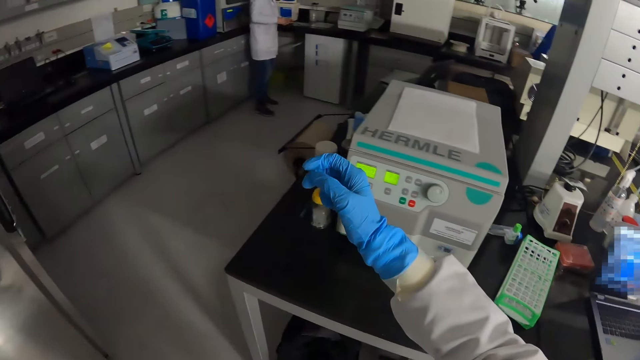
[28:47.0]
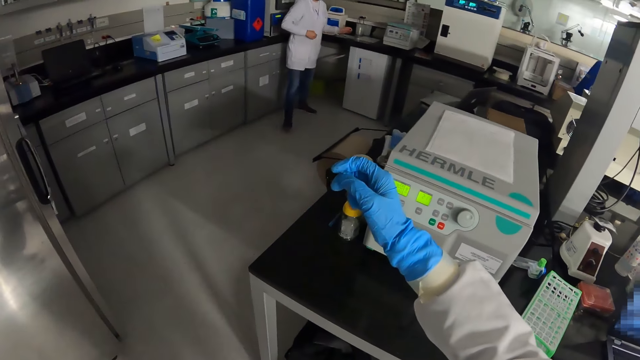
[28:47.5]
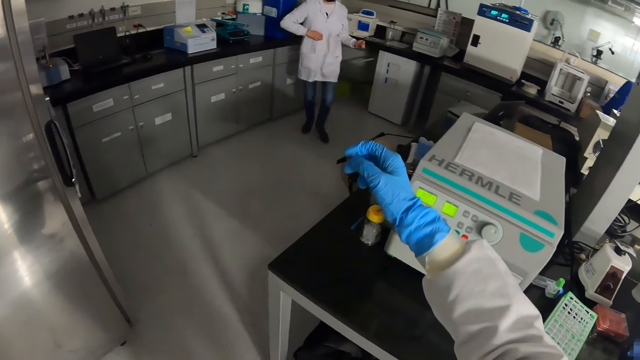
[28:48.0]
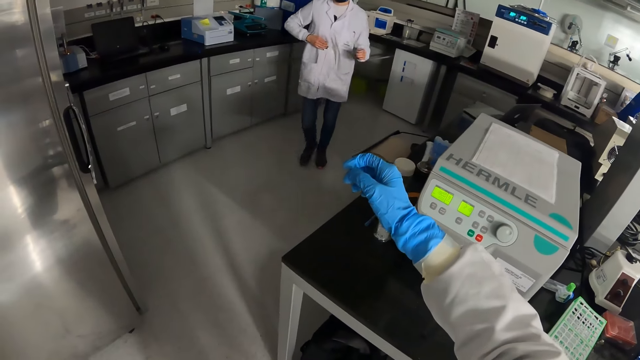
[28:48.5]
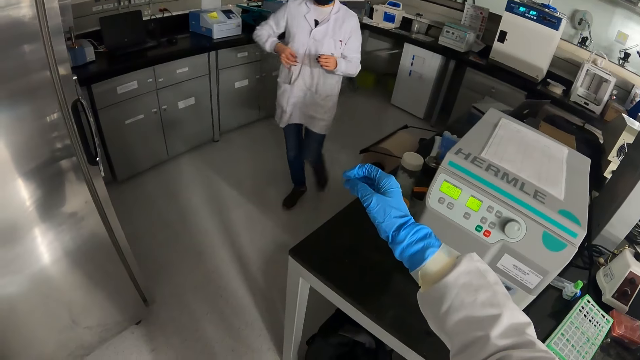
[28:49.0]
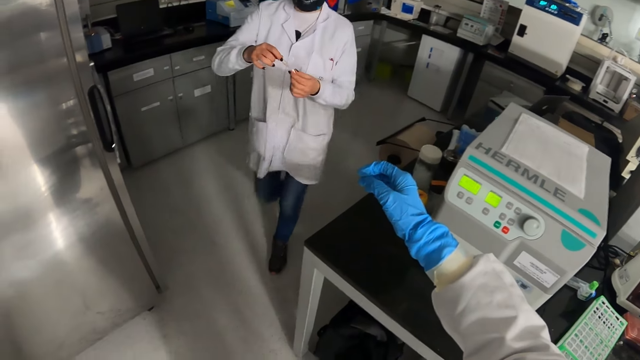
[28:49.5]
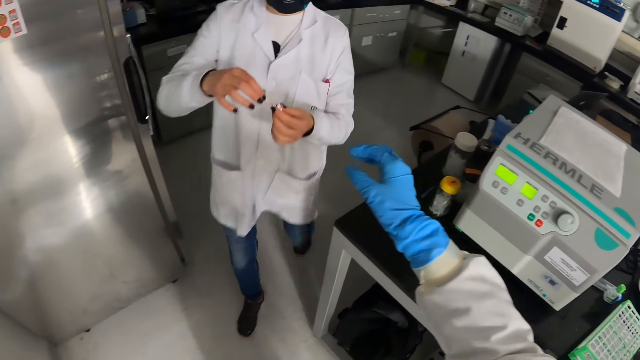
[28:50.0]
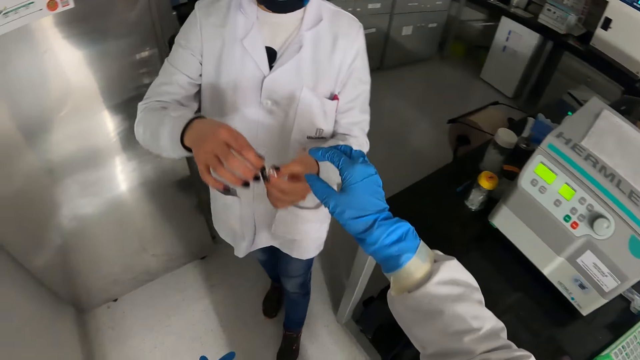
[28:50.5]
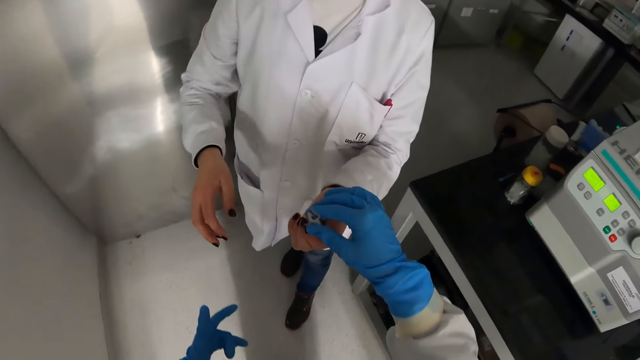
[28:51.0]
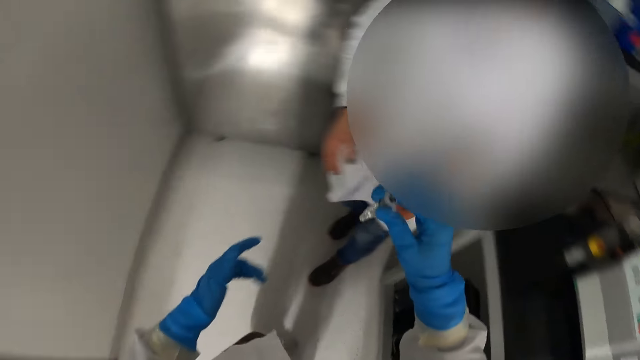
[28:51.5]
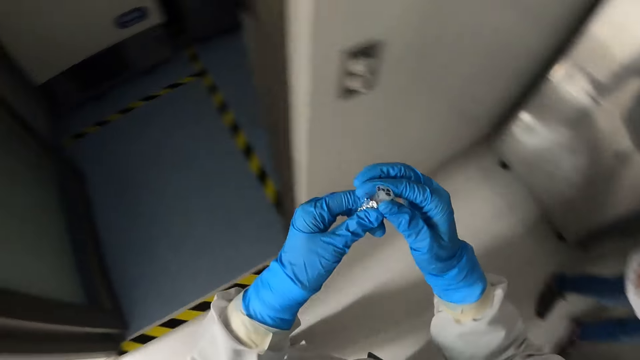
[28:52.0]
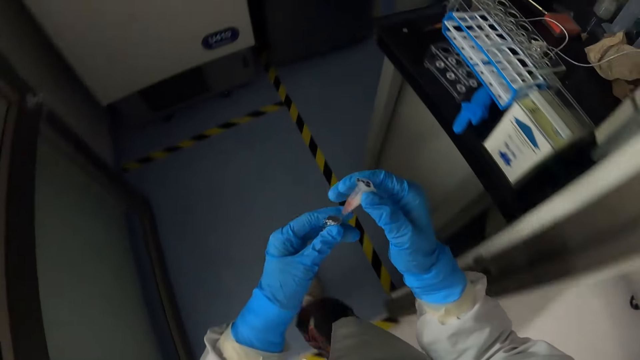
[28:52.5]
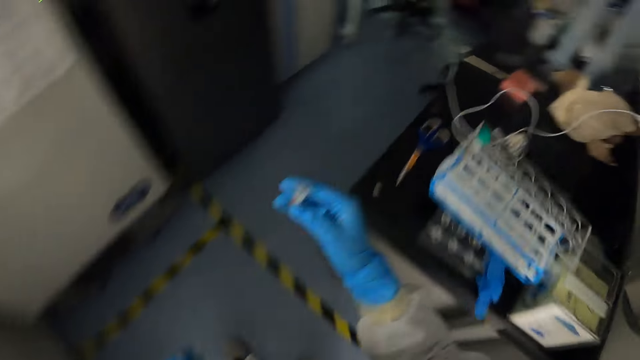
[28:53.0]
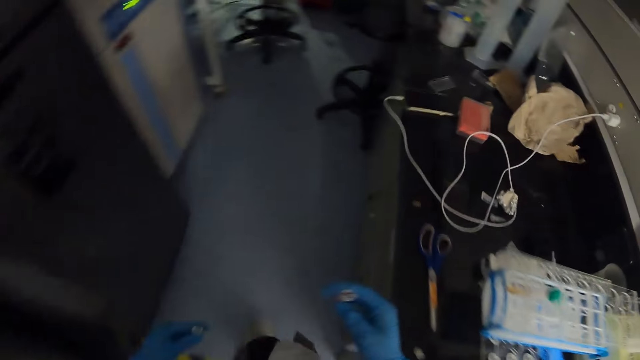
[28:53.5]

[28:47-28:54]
The camera wearer moves his hand. He collects a sample container from a woman with his right hand. He walks in the lab.

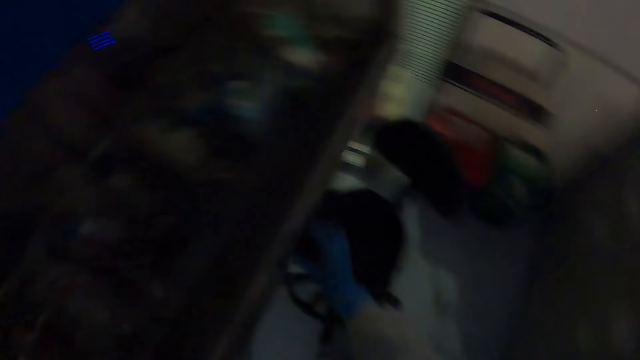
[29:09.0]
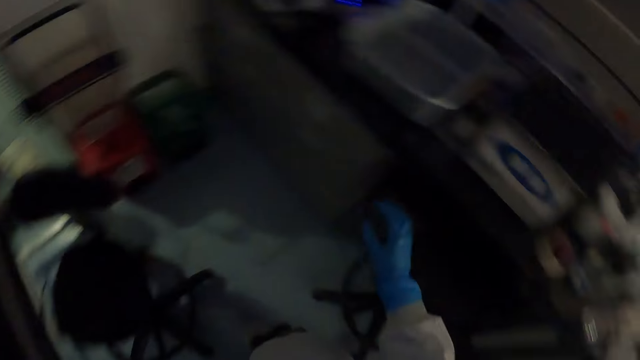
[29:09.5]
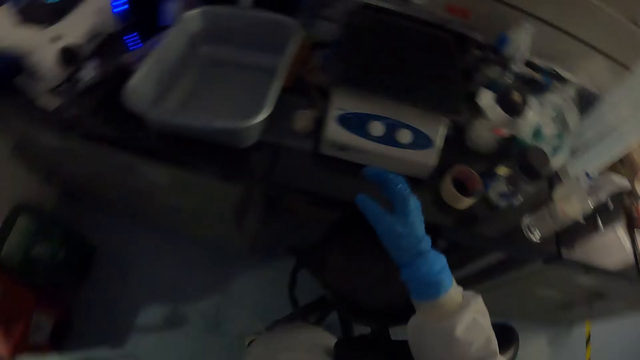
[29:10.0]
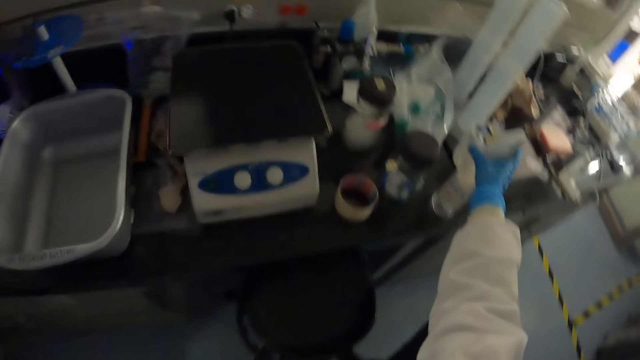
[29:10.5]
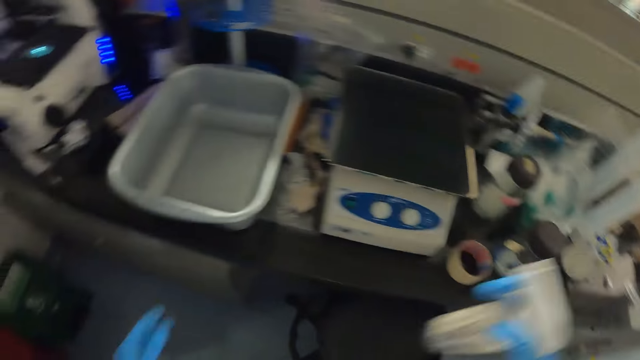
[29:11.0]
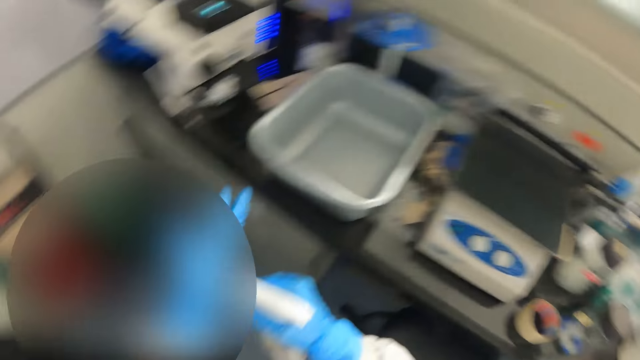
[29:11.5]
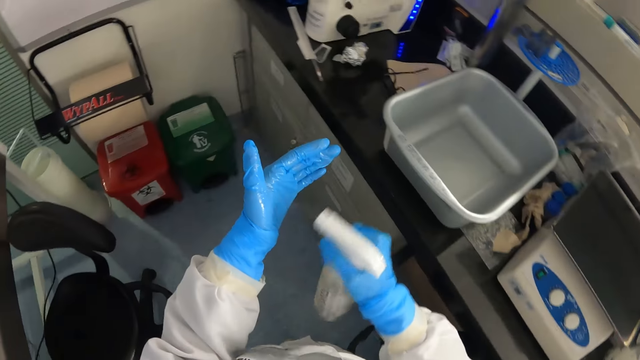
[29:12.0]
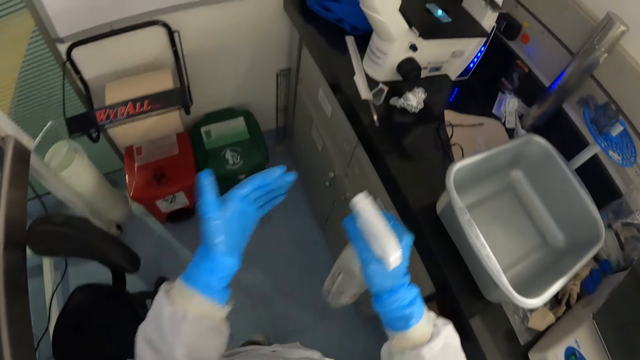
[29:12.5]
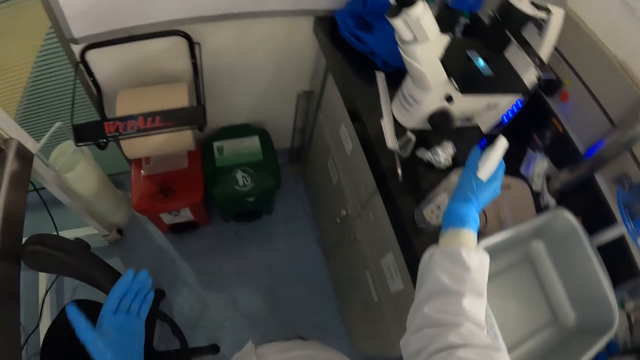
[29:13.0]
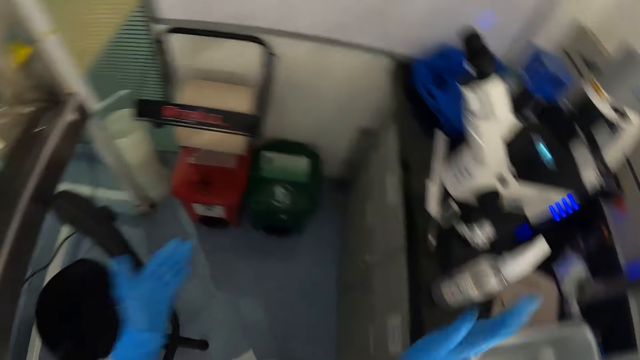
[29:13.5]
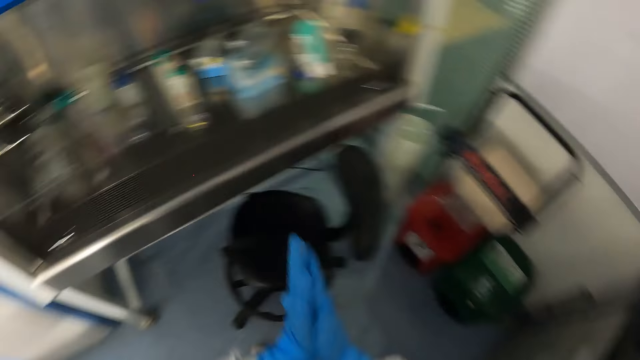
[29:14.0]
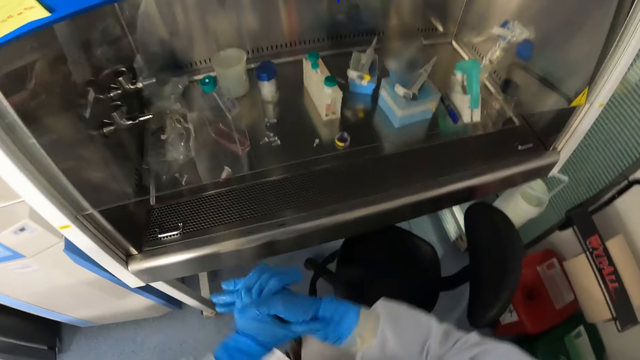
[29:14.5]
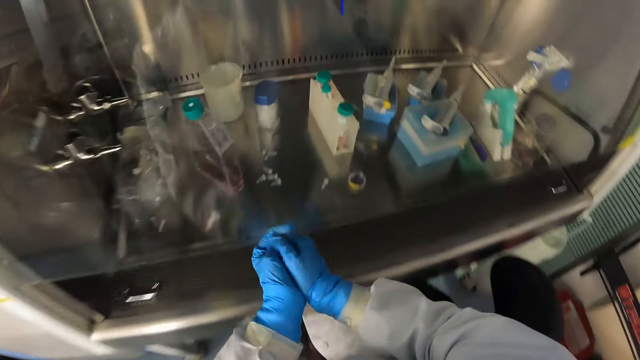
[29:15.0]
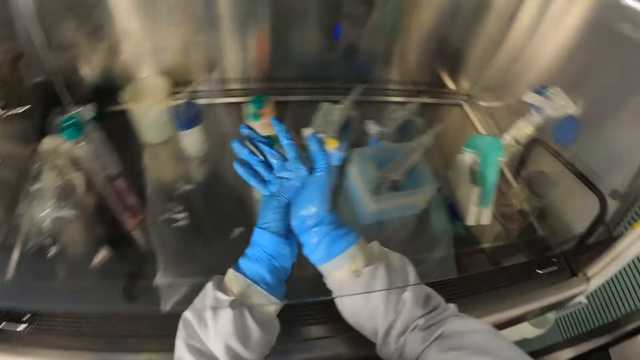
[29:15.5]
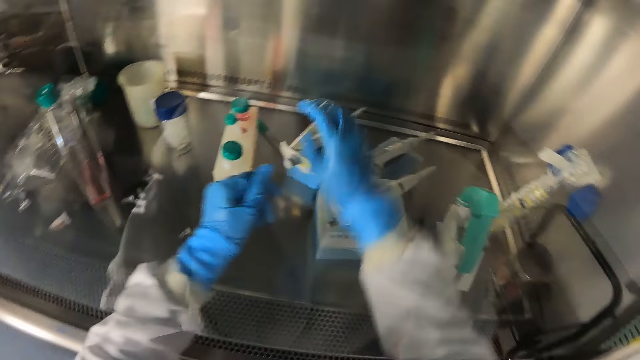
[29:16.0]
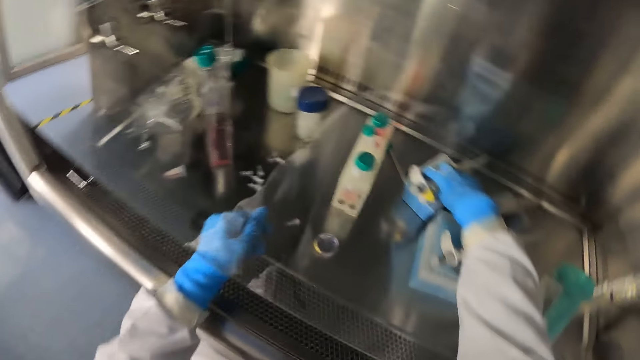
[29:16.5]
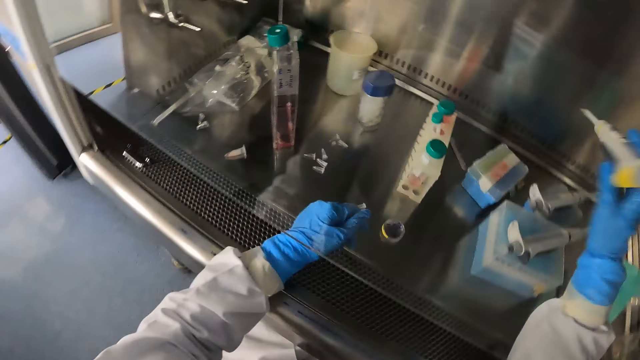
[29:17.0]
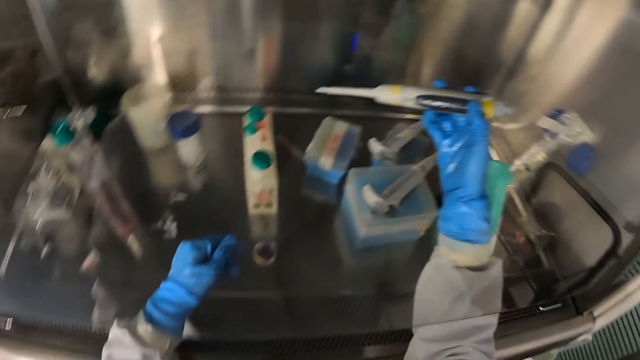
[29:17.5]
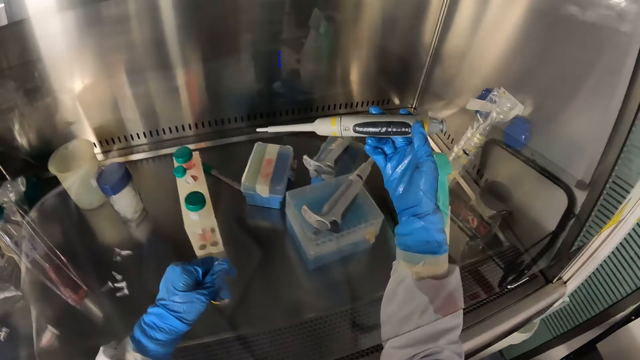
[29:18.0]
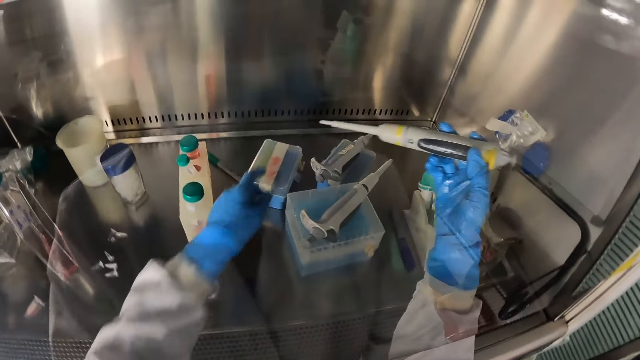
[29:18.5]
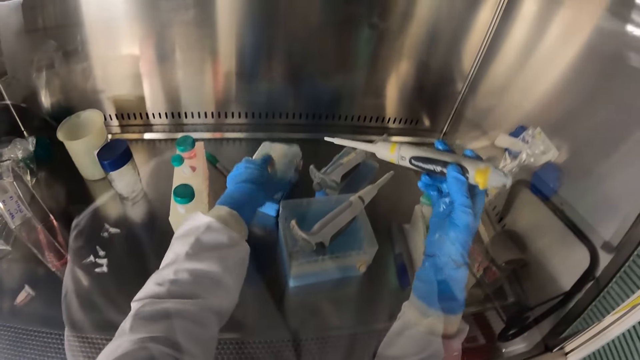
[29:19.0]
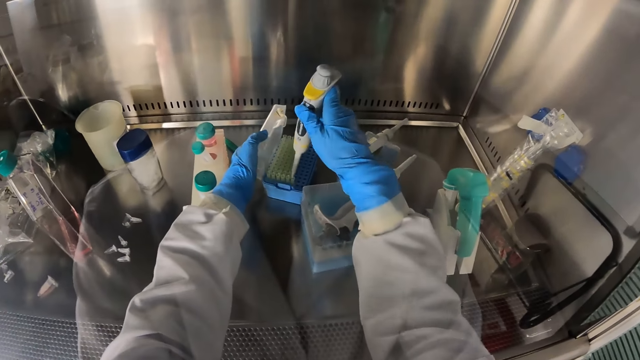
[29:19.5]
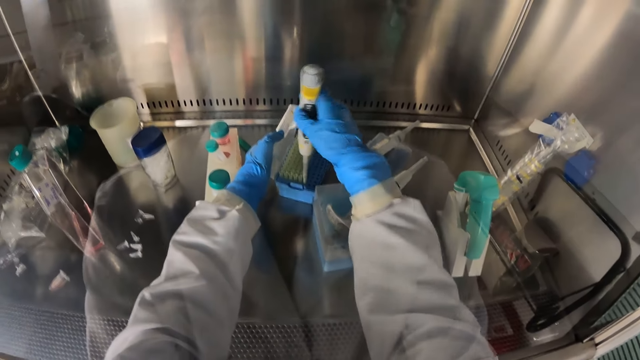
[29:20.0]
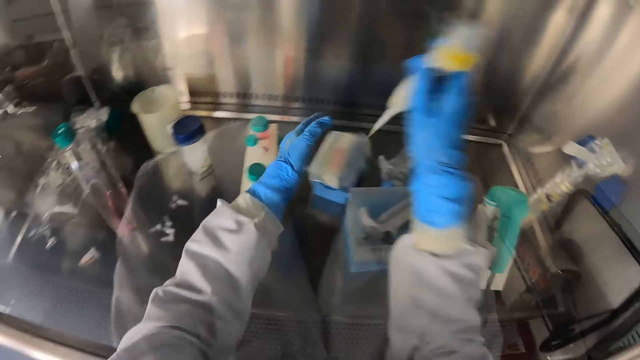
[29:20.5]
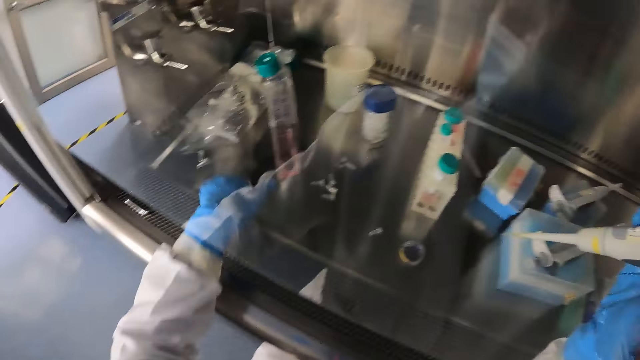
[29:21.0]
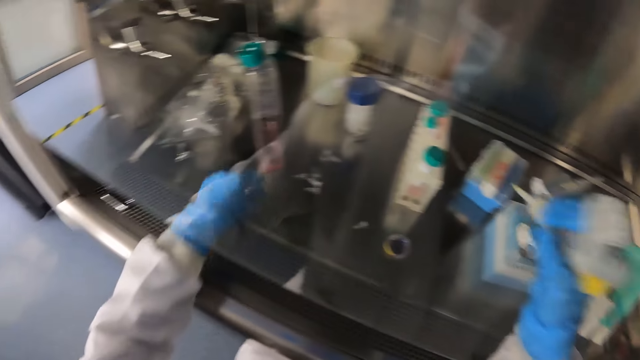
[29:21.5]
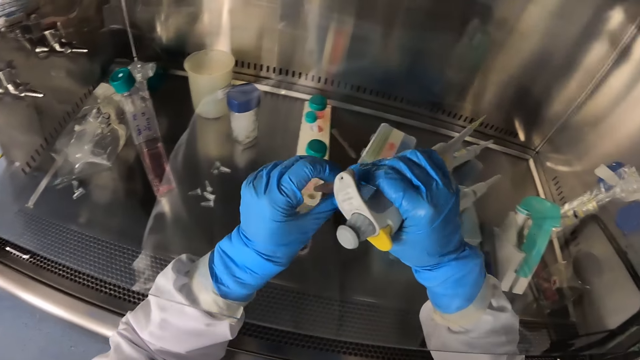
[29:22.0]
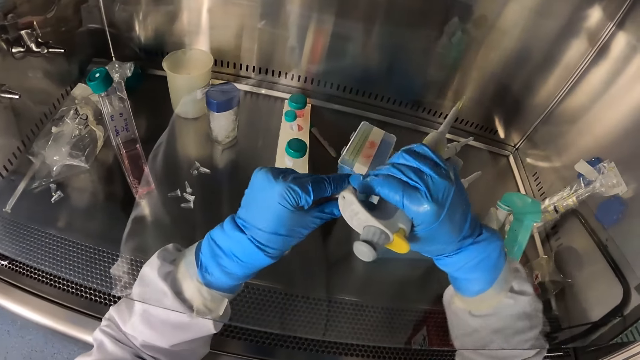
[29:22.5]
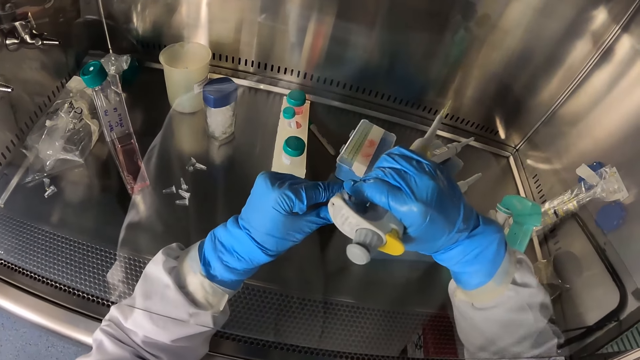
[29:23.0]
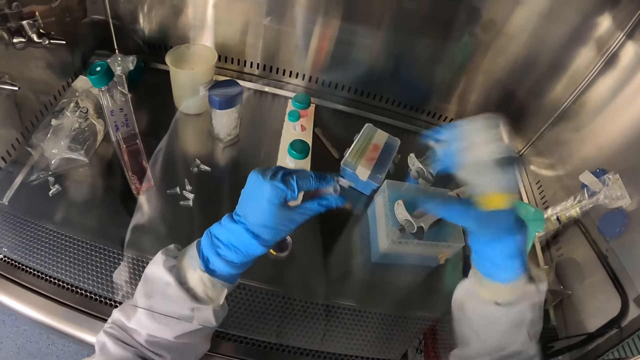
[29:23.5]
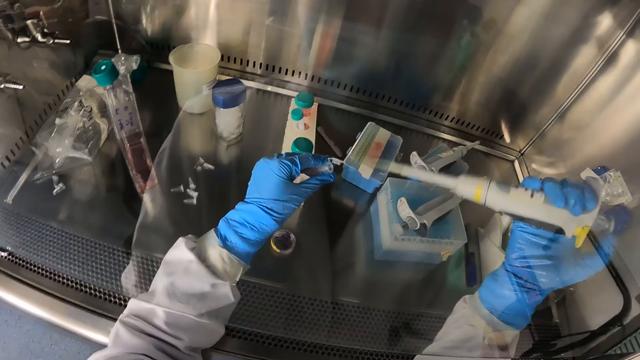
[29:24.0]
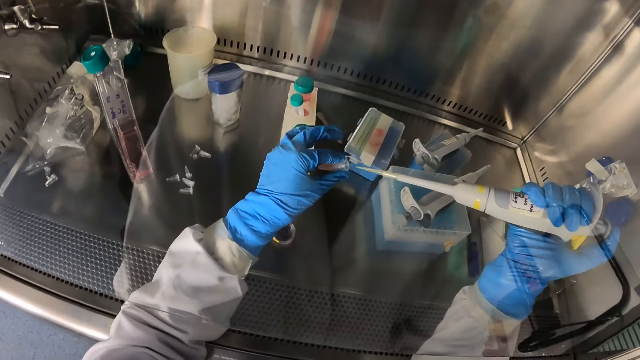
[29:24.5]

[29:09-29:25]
The camera wearer moves his hands. He picks a spray bottle from the lab counter top with his right hand. He sprays his hand with the spray bottle in his right hand. He drops the bottle. He rubs his hands together. He picks the micro pipette from the sample storage container with his right hand. He opens the sample storage container with his left hand. He places the micro pipette in the sample storage container with his right hand. He deposits a specimen. He picks the sample container from the tray with his left hand. He deposits the specimen. He opens the sample container with his right hand.
